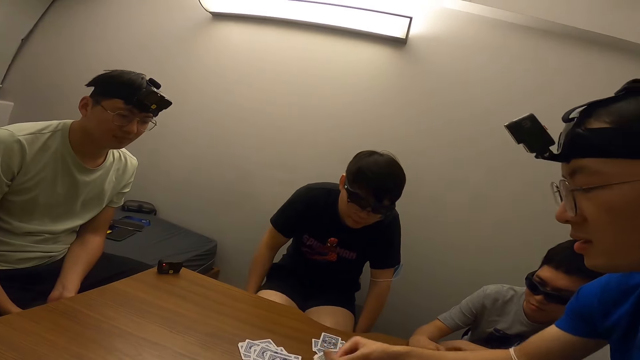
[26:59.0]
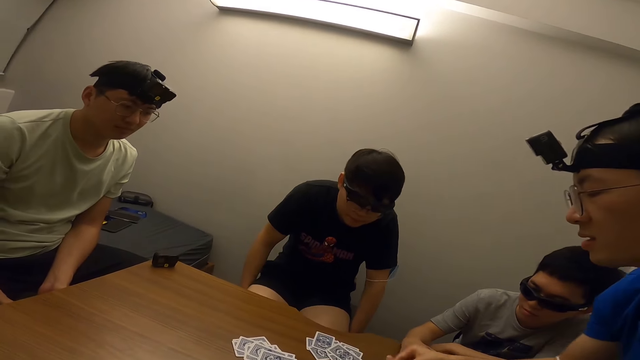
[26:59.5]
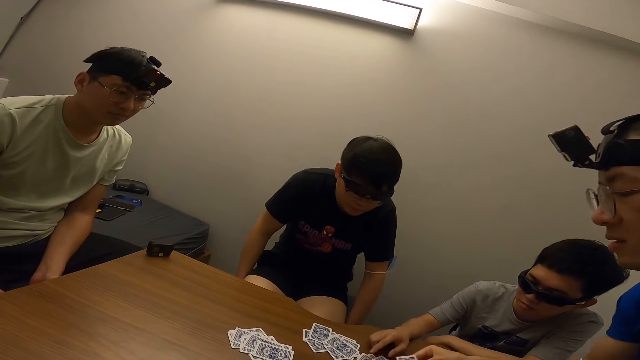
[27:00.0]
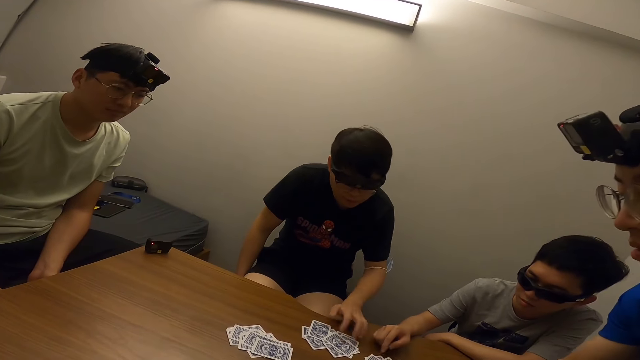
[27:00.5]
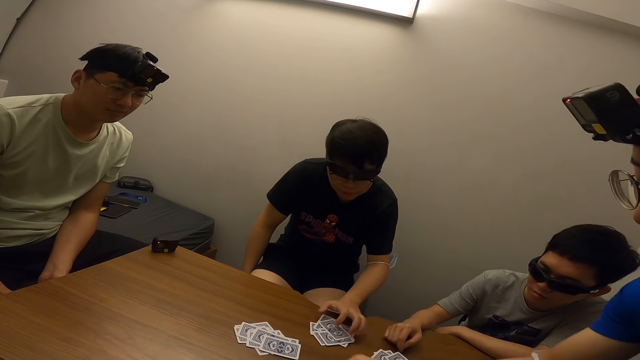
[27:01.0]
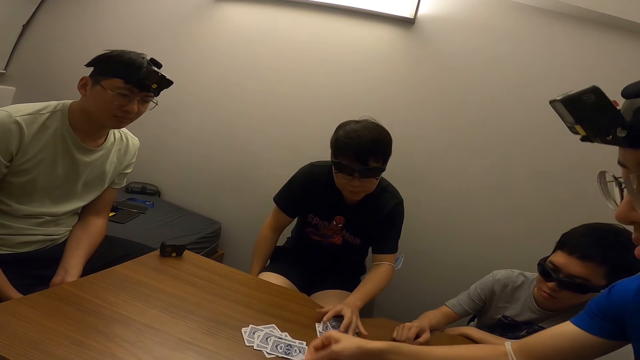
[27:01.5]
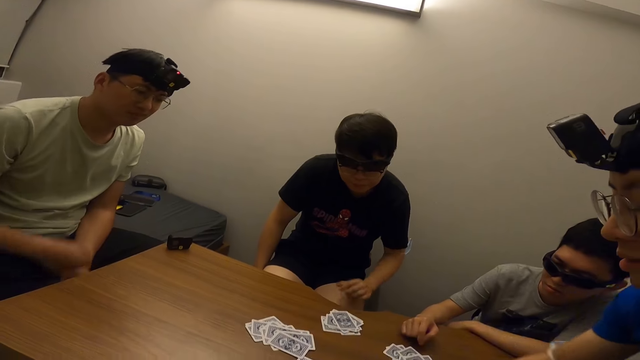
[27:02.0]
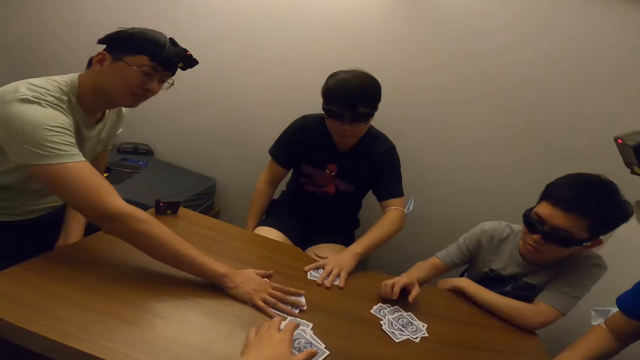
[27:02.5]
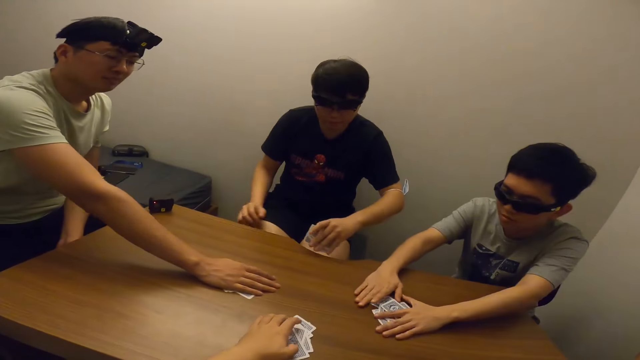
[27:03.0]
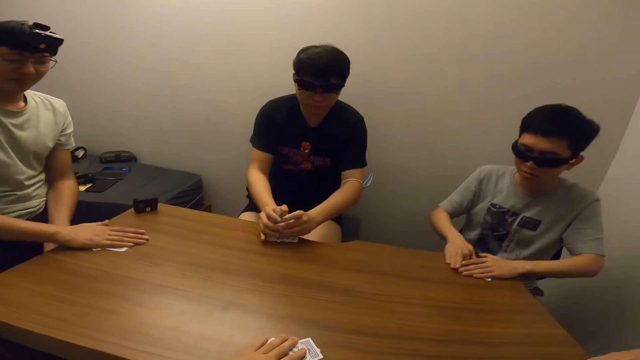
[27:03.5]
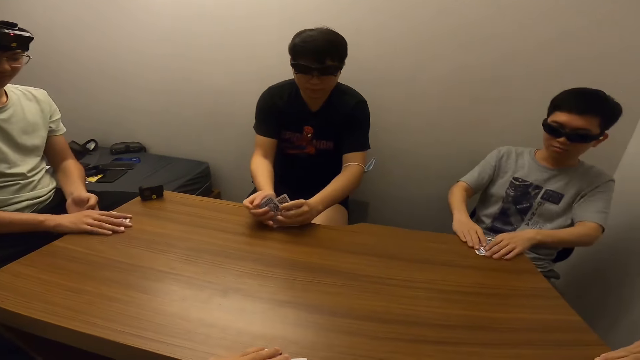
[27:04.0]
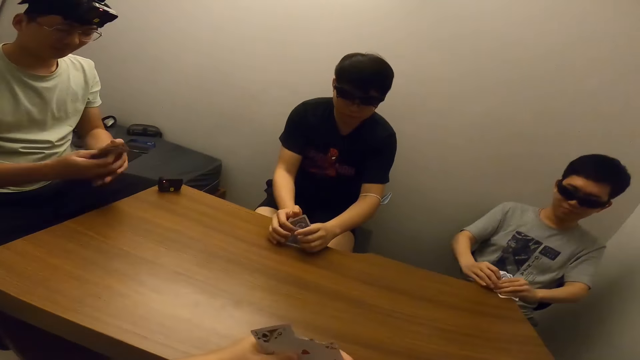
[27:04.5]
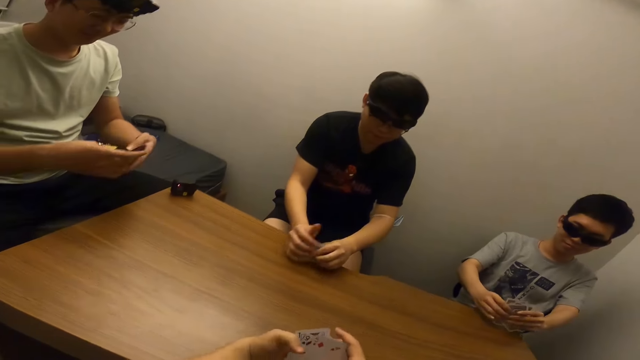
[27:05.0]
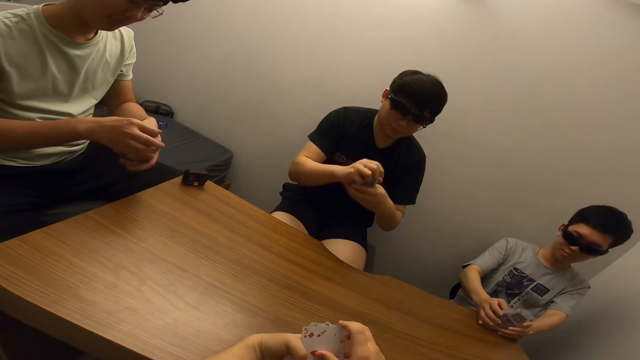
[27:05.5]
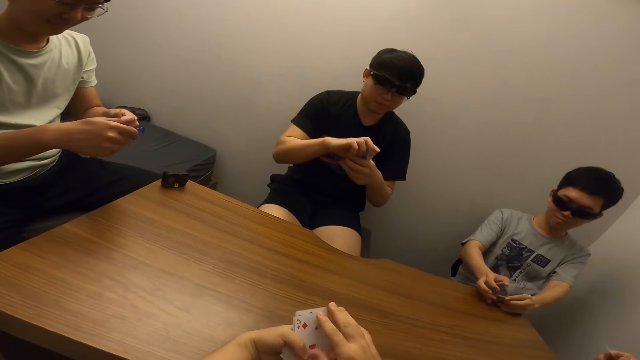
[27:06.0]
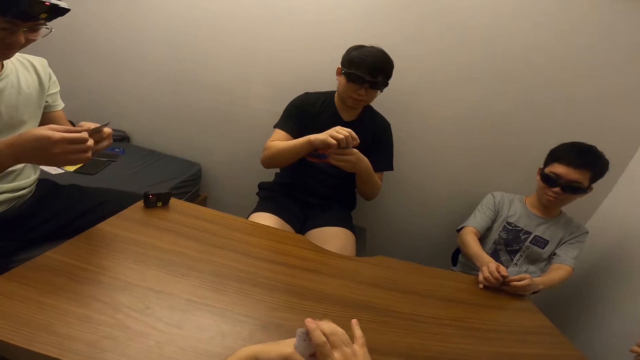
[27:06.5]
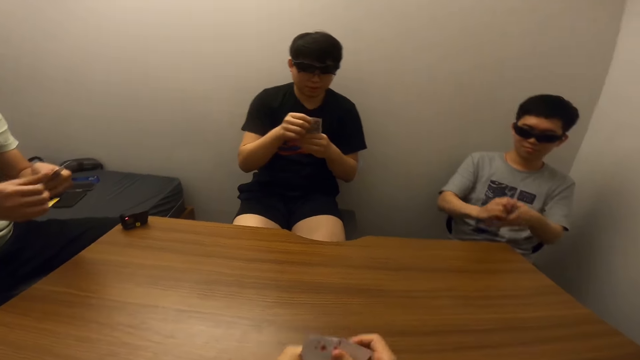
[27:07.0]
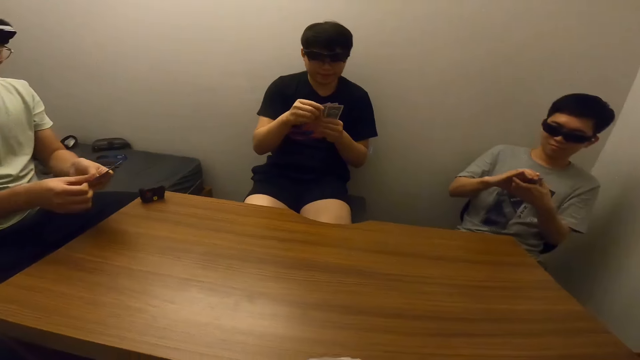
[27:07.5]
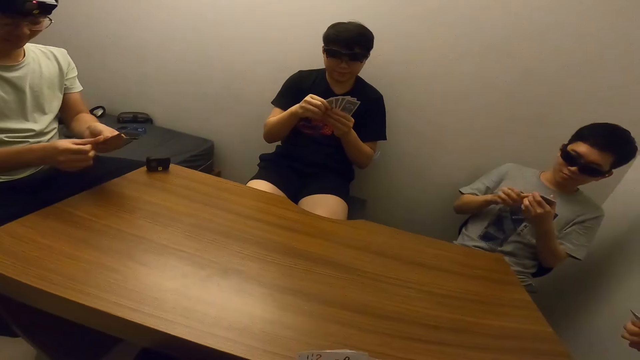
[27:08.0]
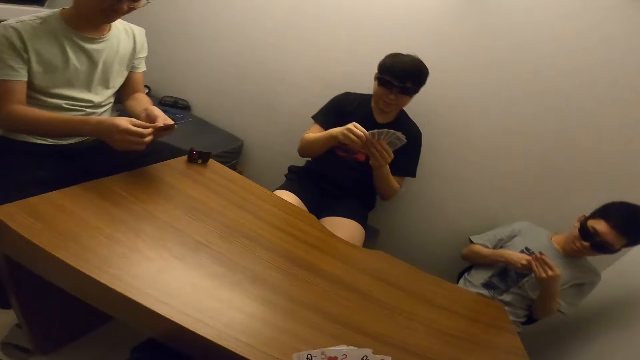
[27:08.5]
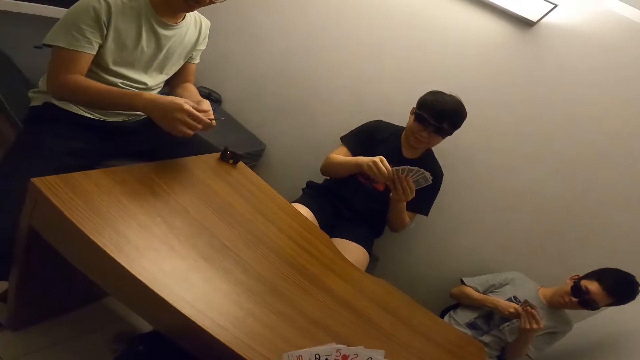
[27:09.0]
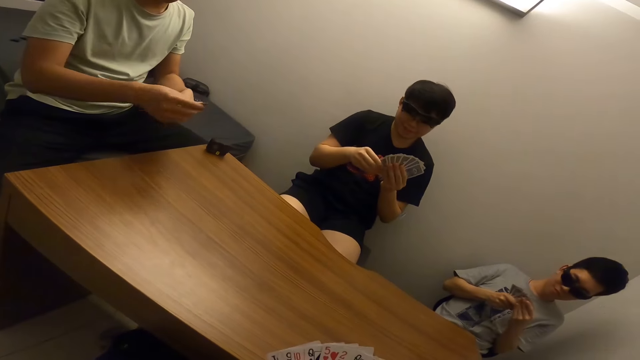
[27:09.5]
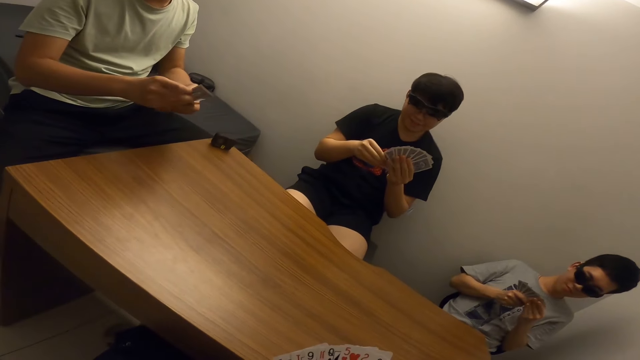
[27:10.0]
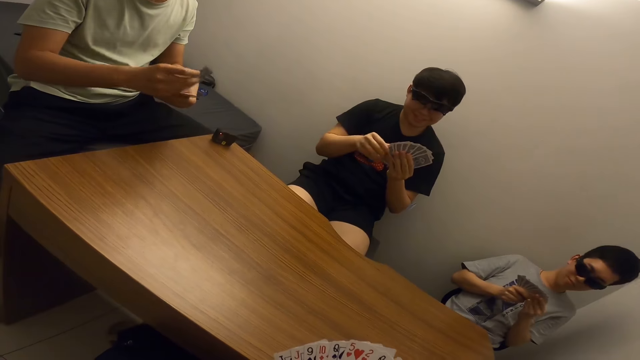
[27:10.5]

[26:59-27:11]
The camera wearer stares at a man. Another man shares a card. A third man picks cards from the table. The camera wearer stares at the first man.

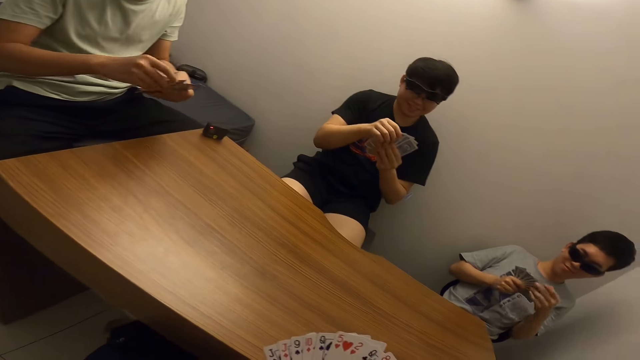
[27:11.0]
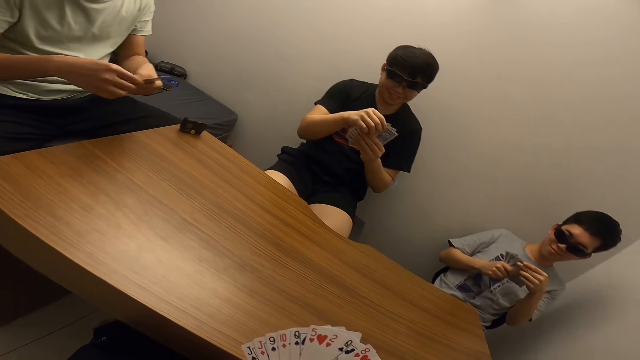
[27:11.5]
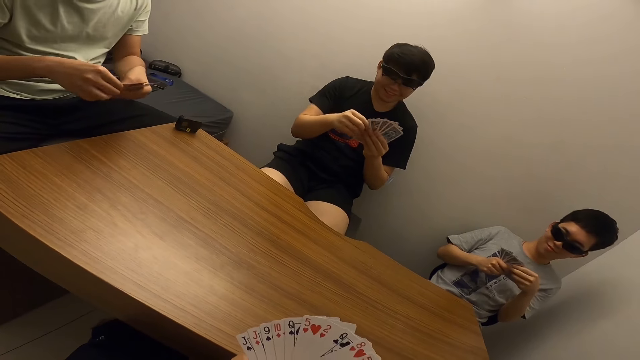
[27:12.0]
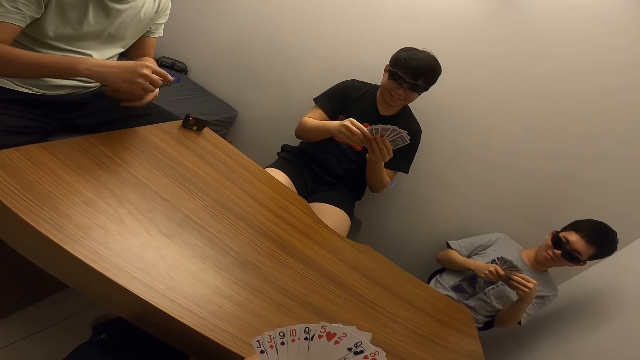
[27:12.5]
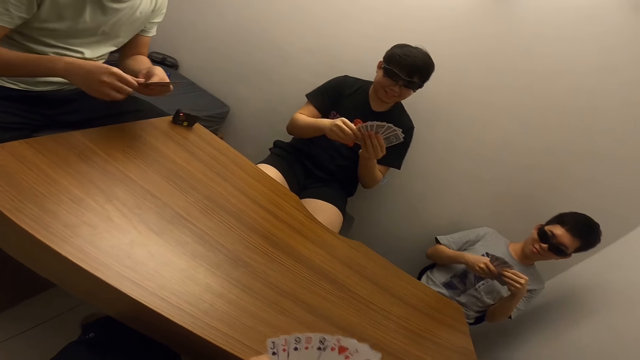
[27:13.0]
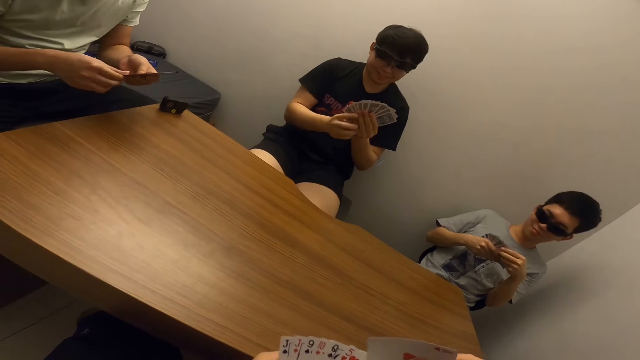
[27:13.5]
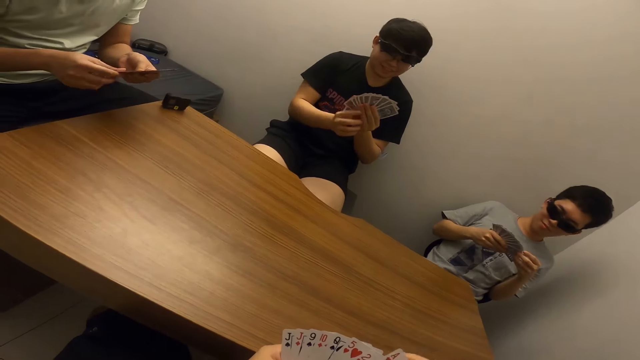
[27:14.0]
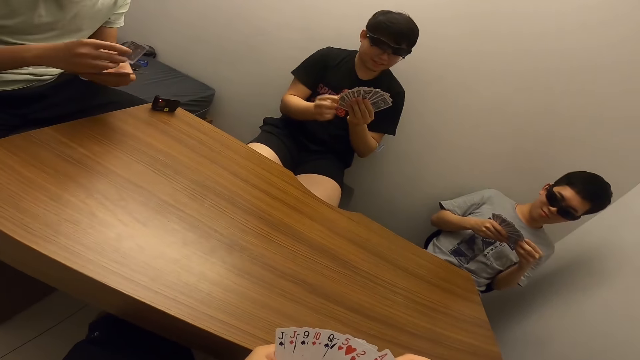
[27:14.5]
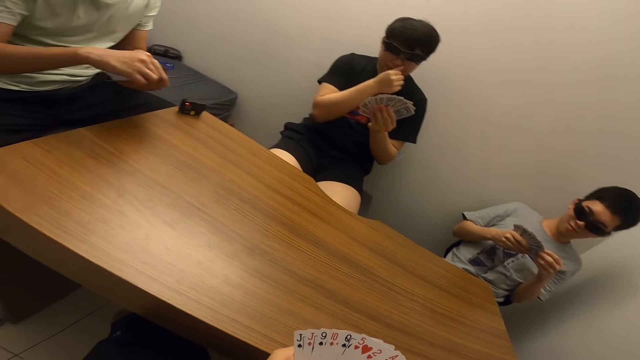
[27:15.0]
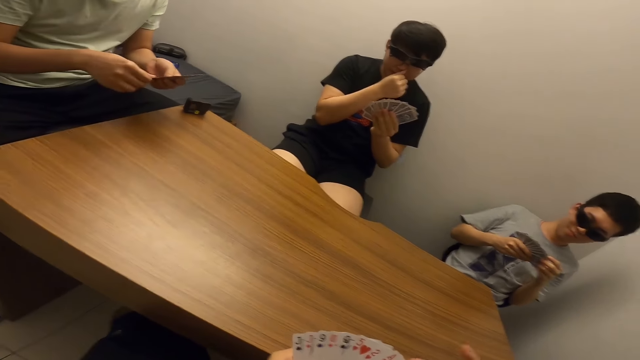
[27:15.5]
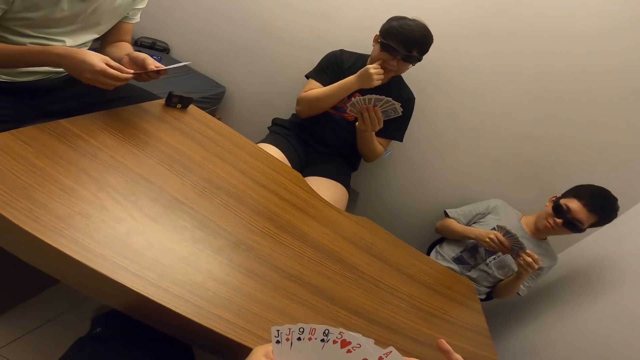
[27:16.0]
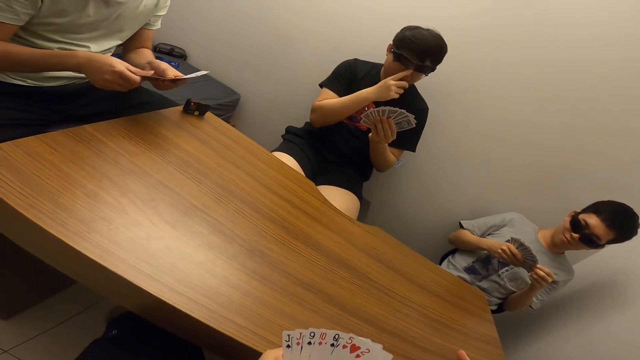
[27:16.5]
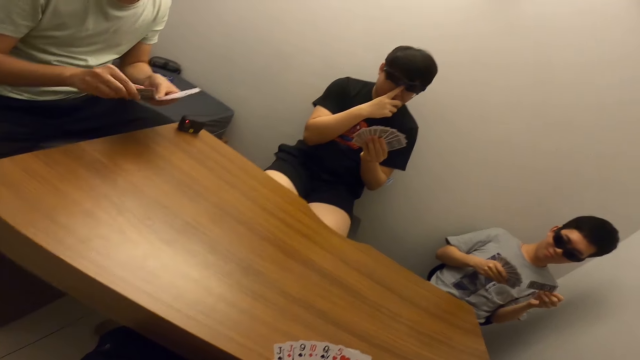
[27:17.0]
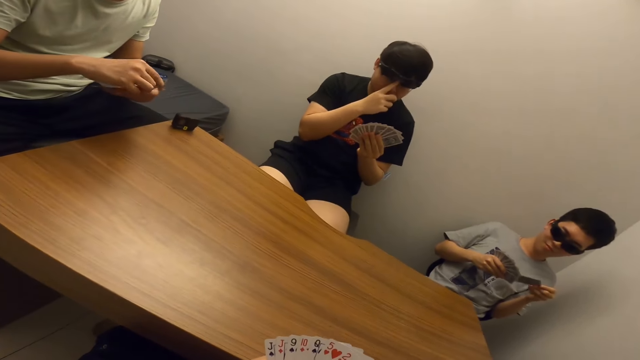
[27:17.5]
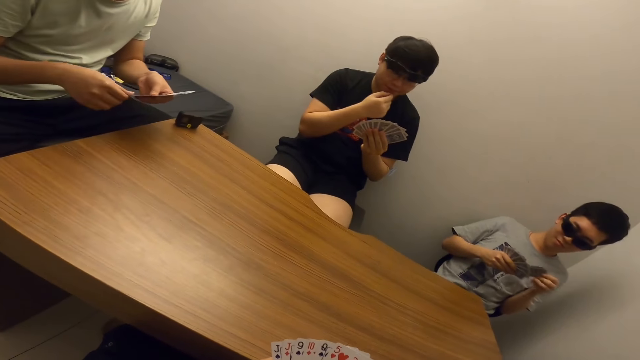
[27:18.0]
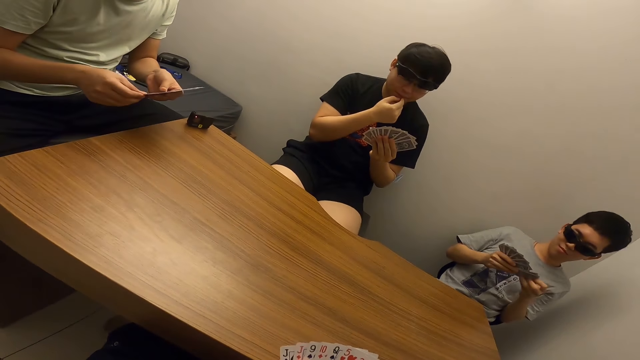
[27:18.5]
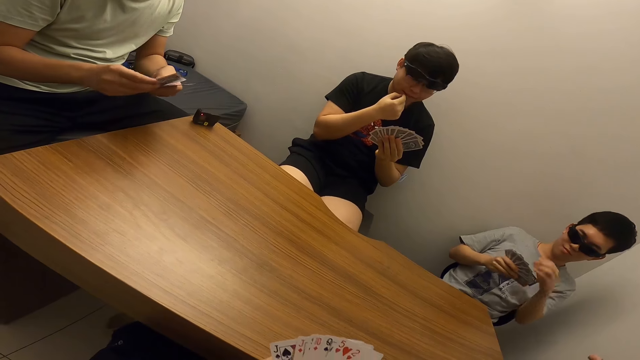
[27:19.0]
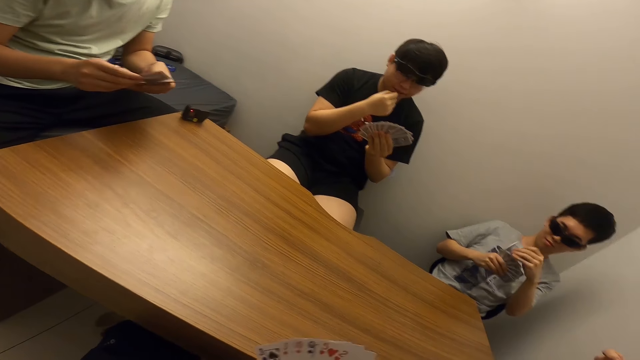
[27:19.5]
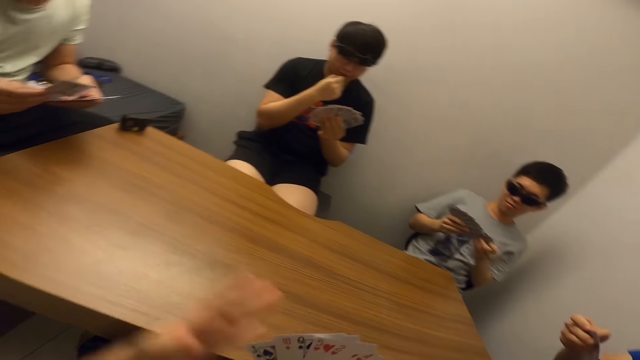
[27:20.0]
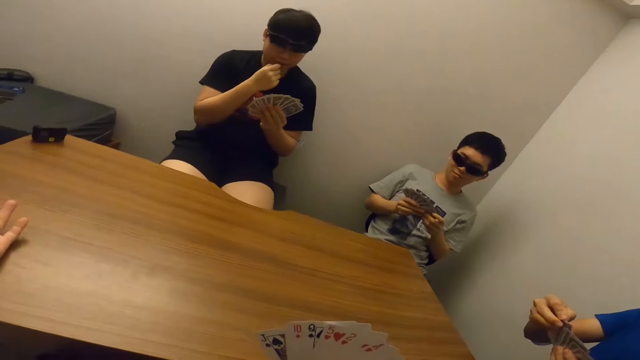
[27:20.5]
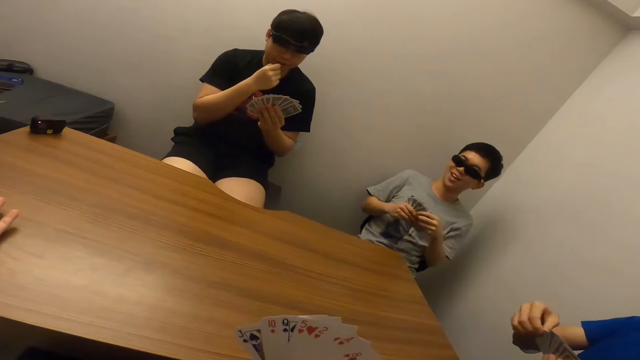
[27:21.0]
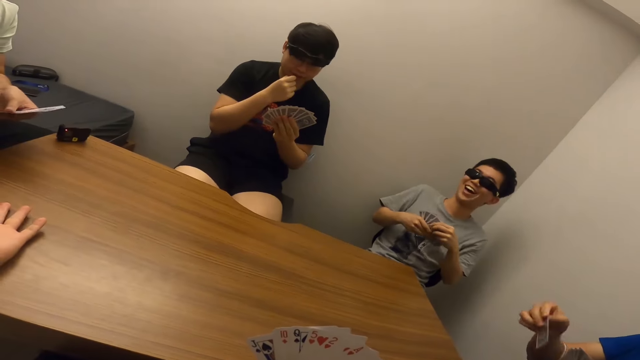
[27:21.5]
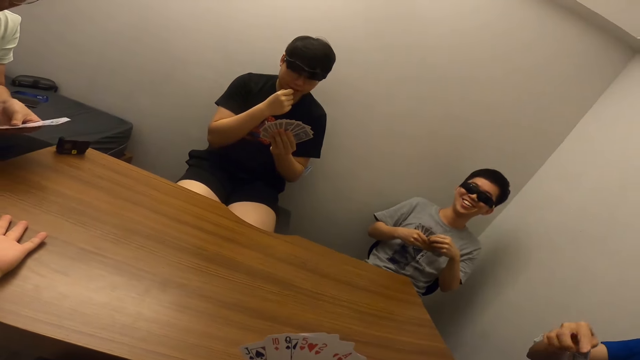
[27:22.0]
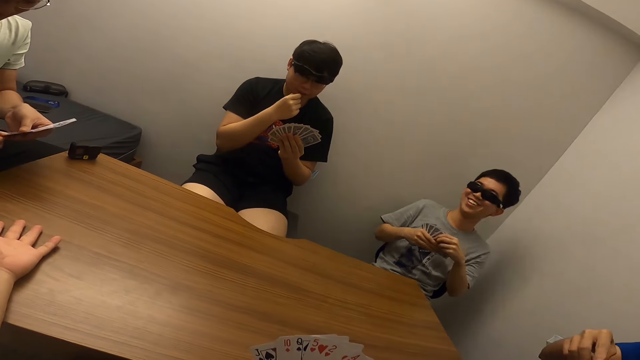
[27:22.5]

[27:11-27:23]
The camera wearer stares at a man. Another man inspects his cards. The camera wearer stares at the first man. They straighten their hand toward a man.
